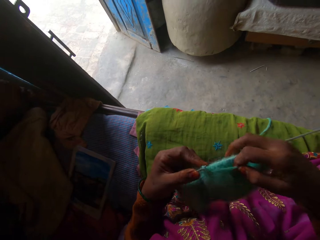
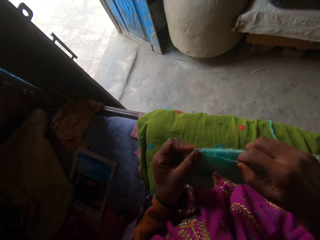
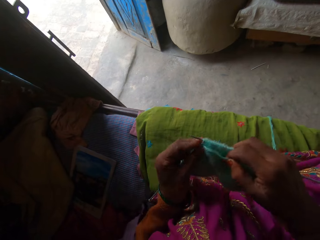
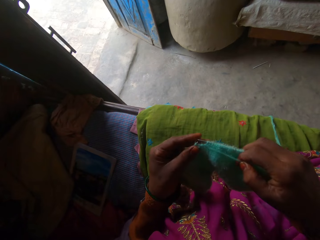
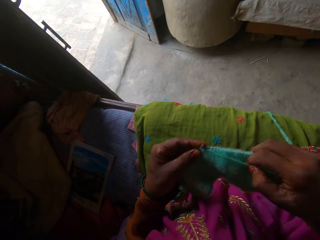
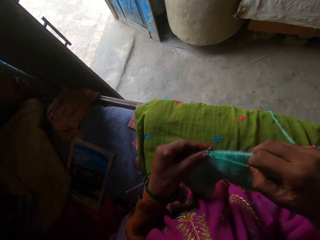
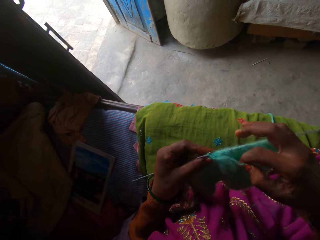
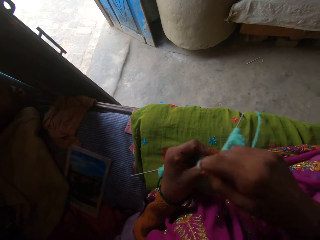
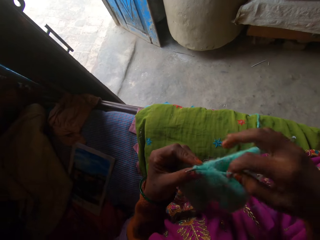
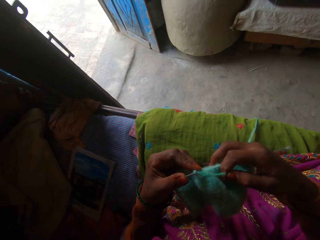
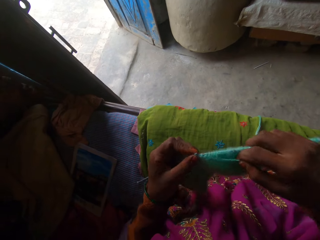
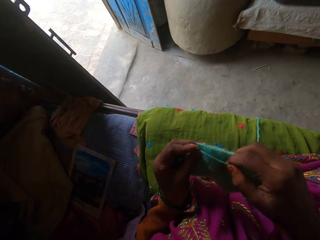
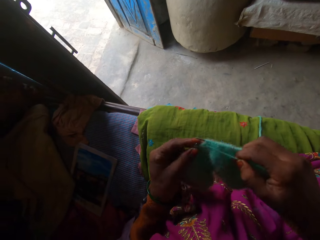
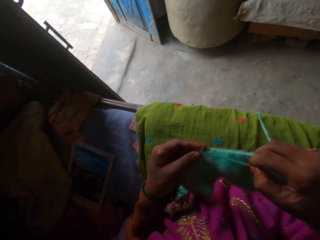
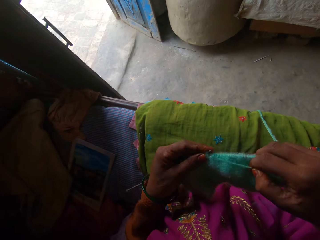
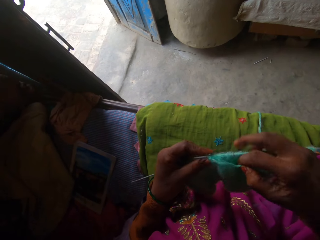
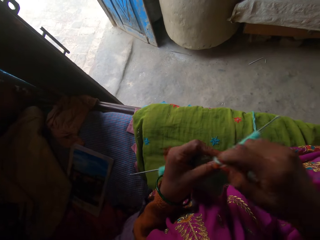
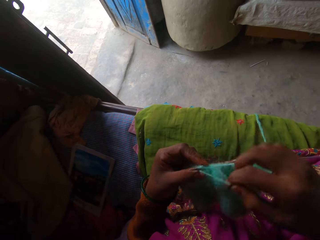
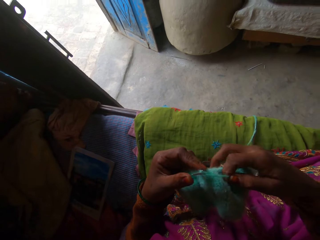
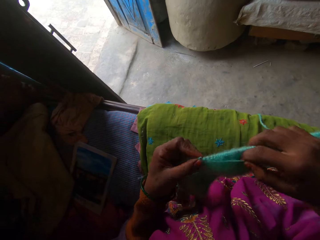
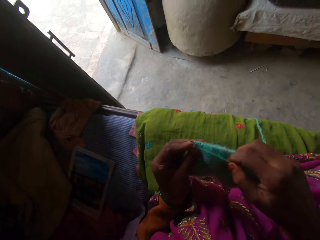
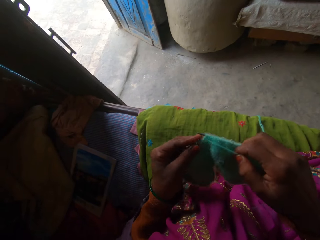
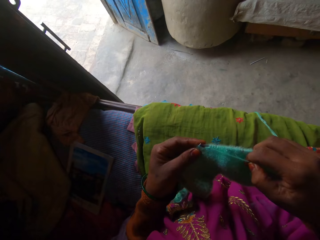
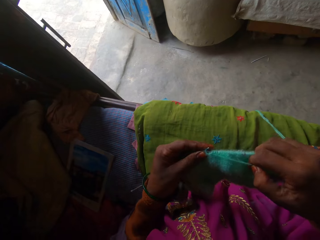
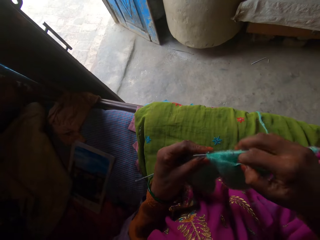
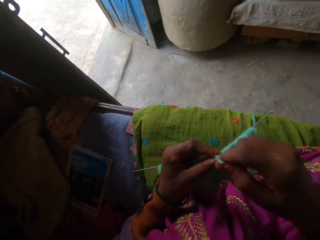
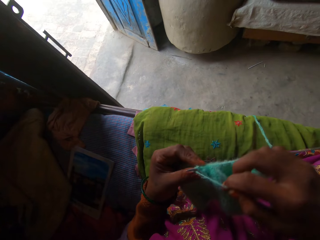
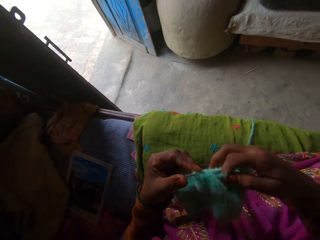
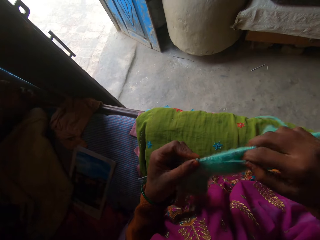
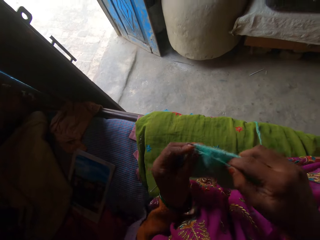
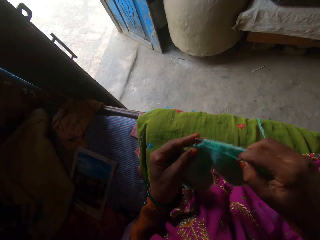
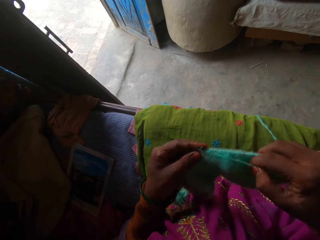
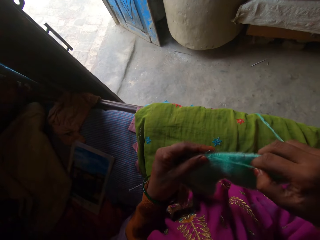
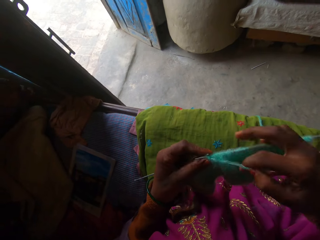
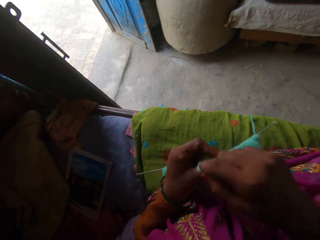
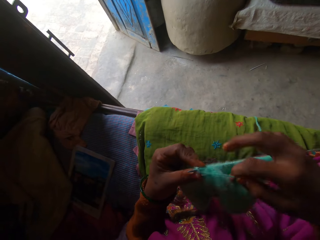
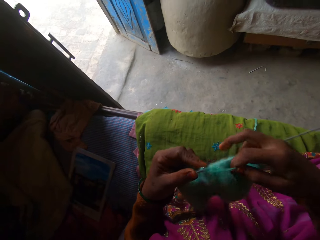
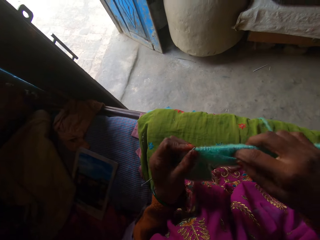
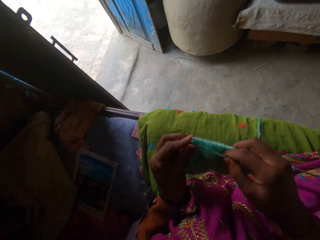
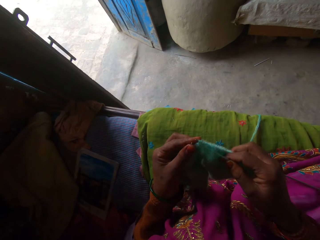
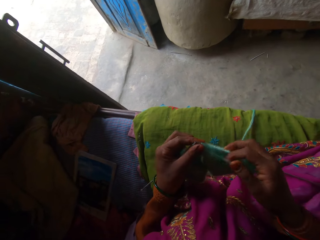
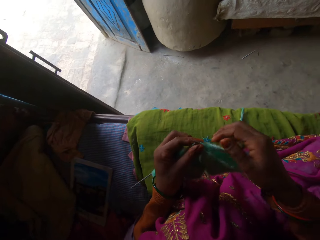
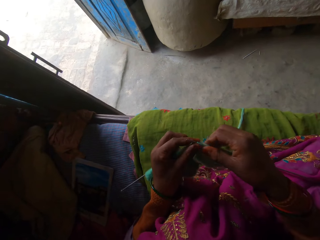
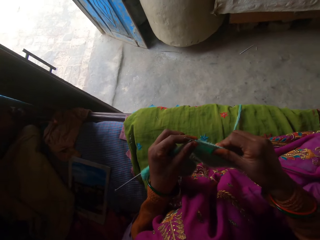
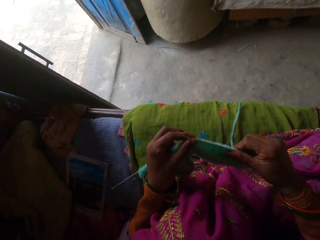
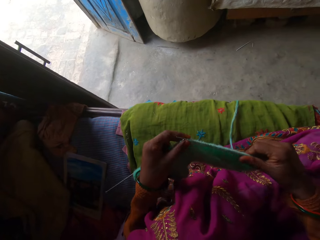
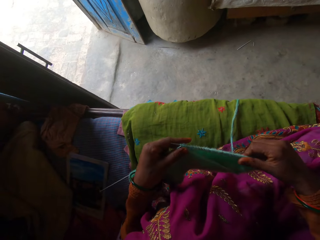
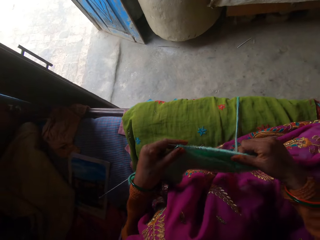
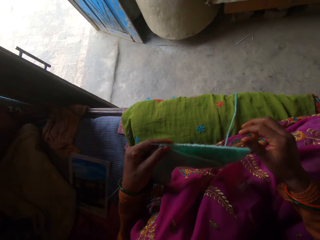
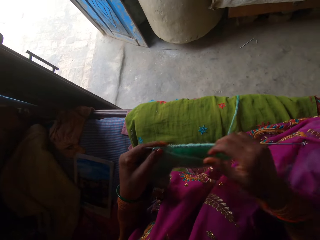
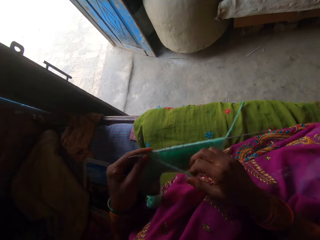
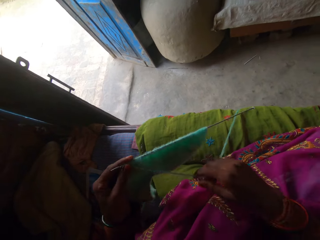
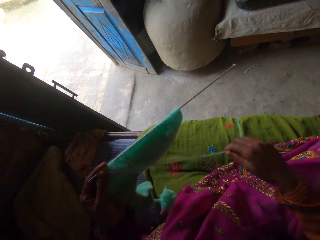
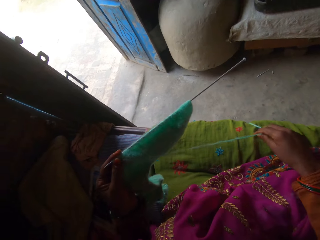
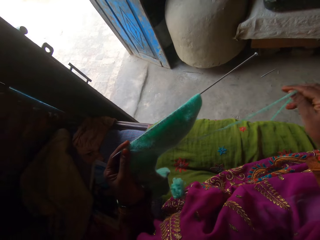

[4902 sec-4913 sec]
The camera wearer adjusts the crocheted cloth with her right hand. She moves the fabric on the crochet.

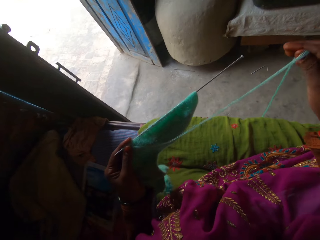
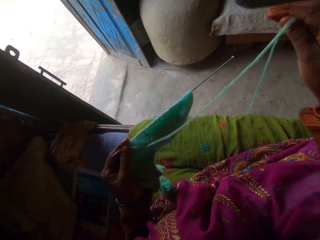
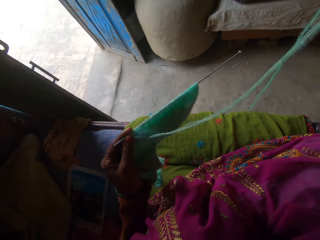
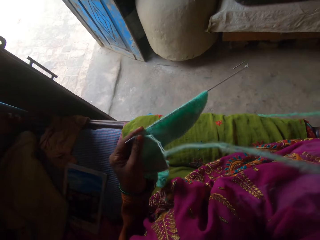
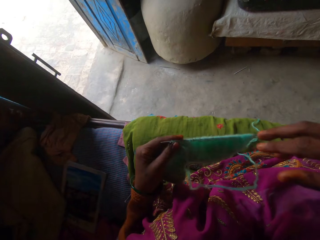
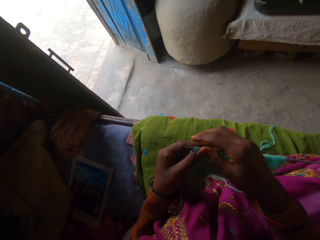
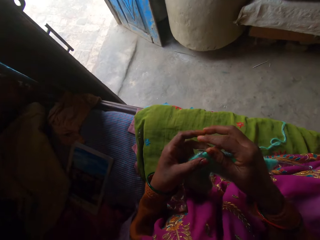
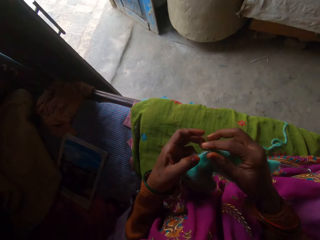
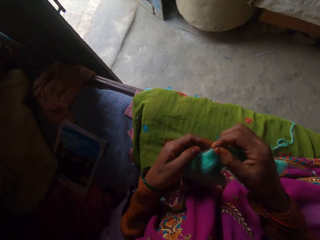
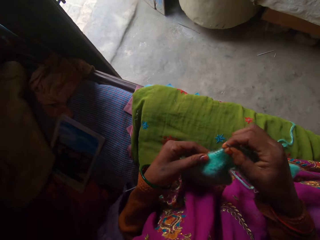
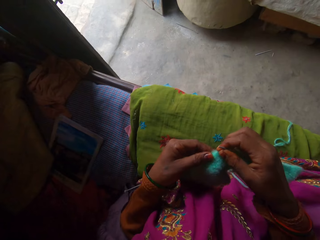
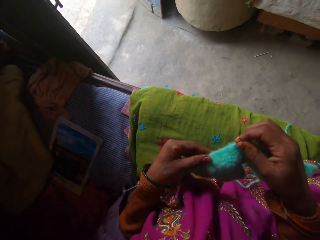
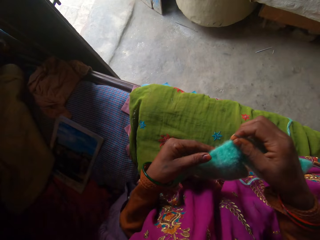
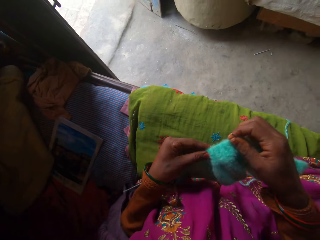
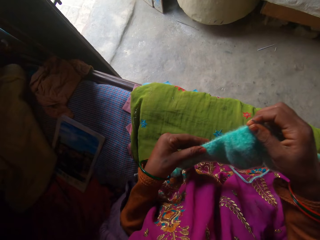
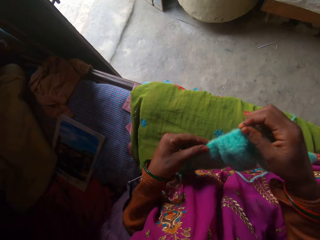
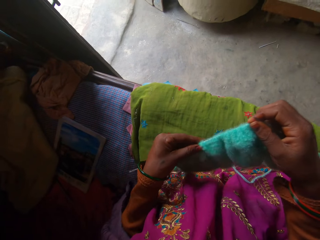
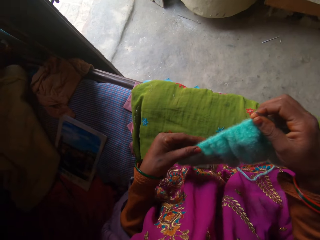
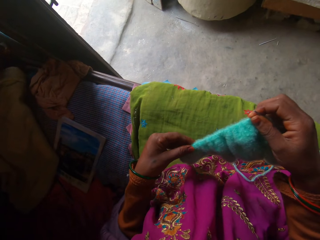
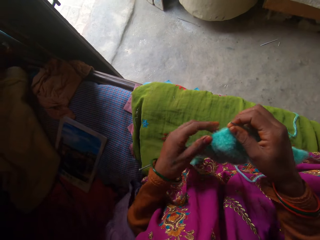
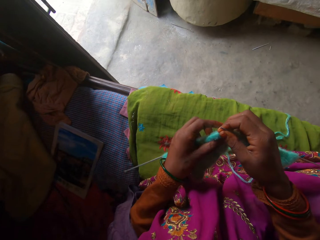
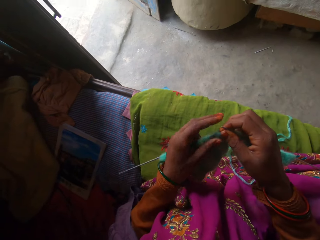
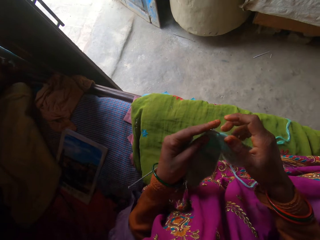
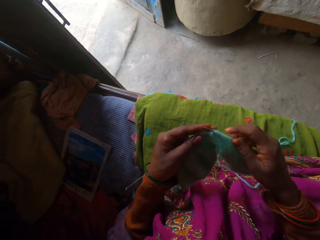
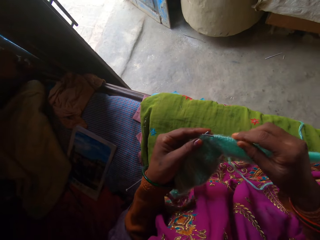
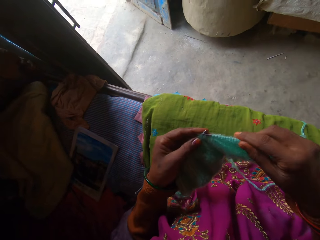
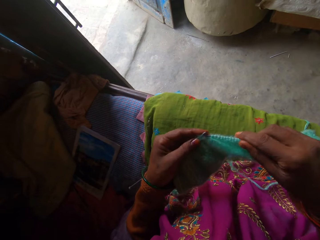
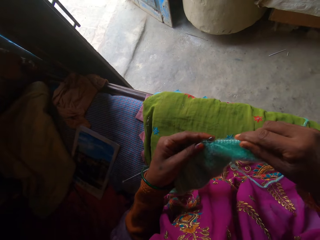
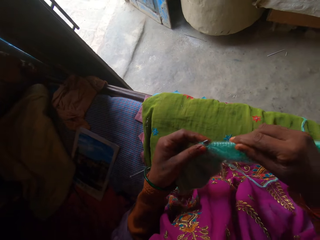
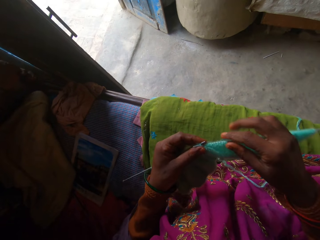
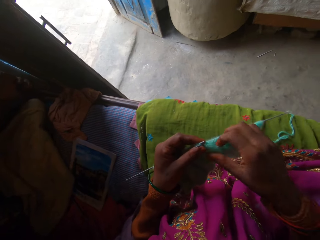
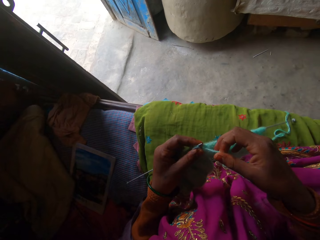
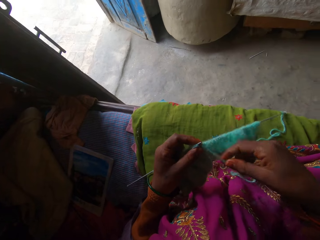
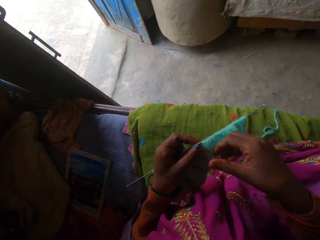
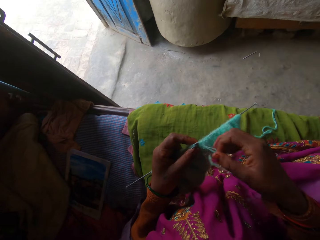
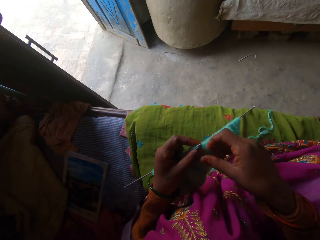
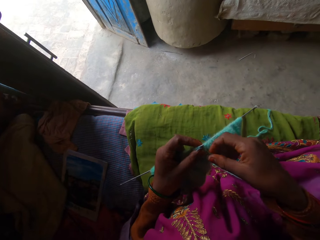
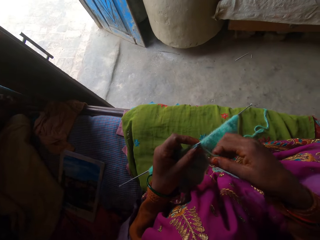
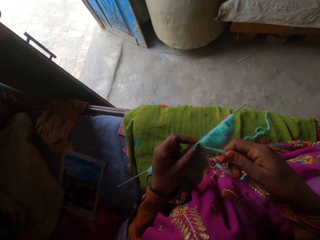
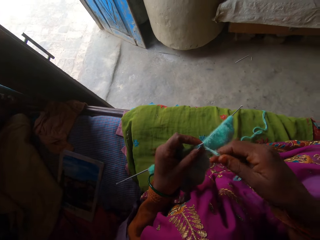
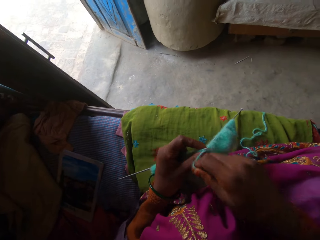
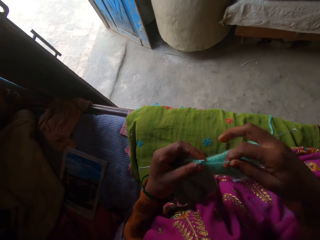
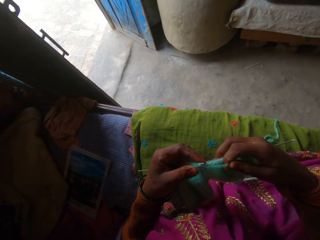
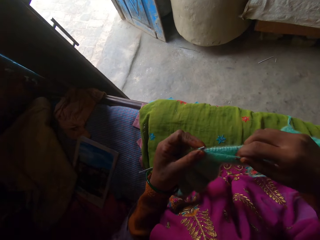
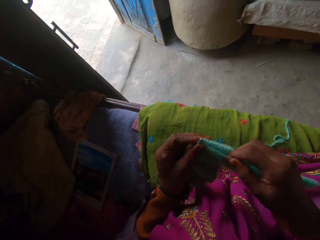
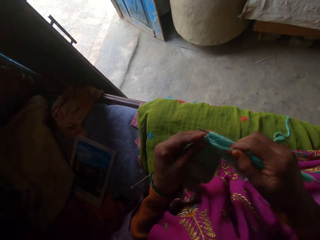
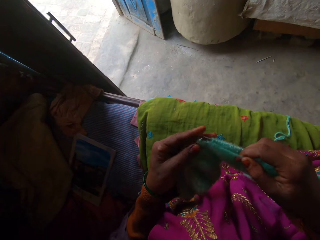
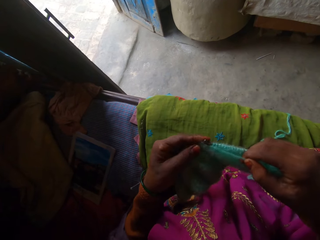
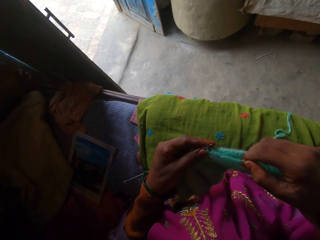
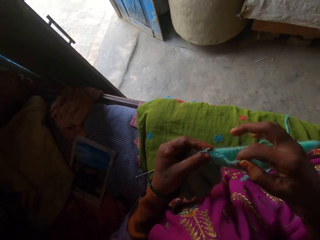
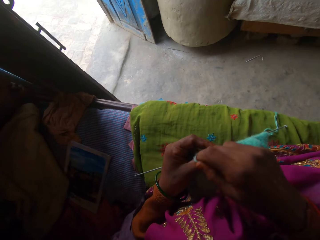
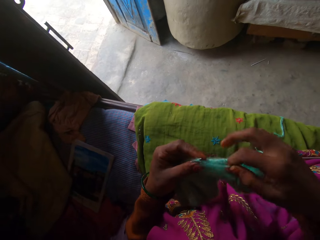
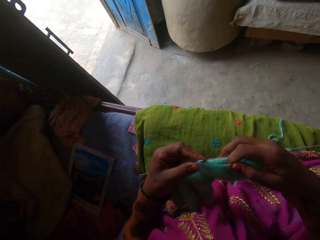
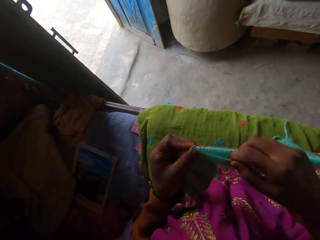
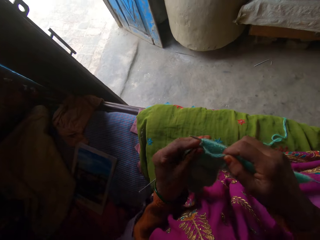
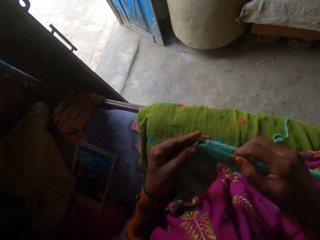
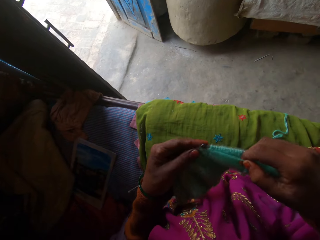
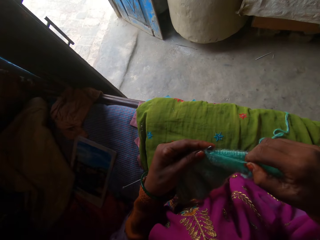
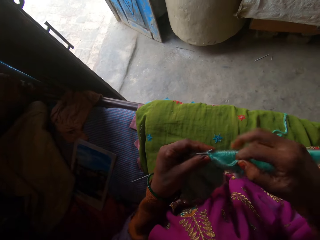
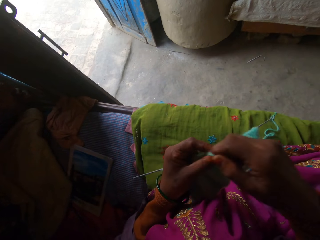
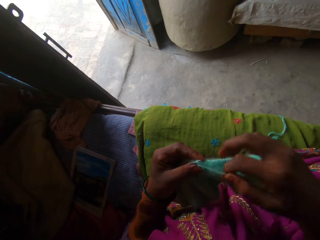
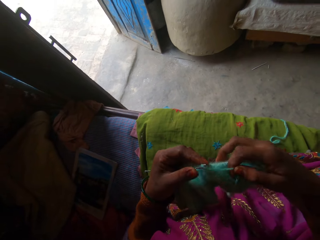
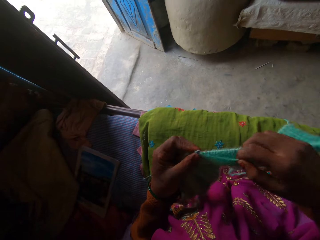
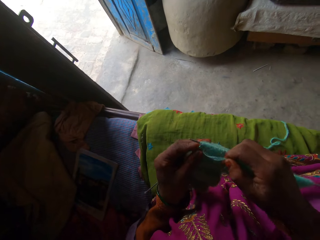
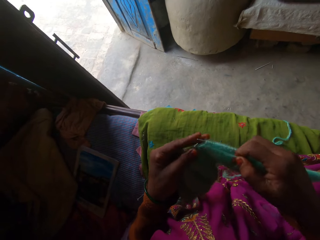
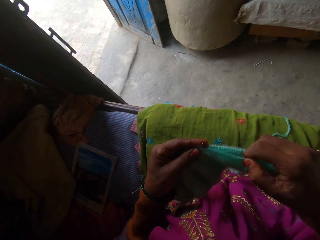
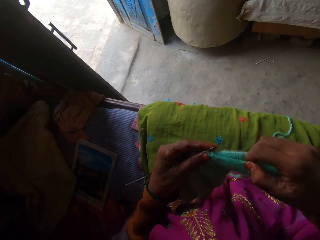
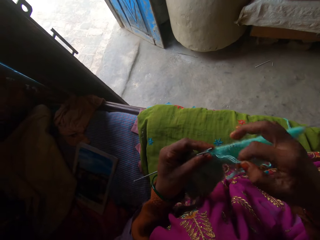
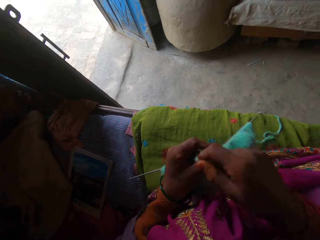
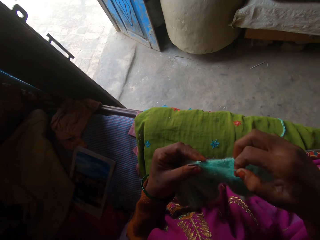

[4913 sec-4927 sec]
The camera wearer pulls the wool with her right hand. She holds the thread. She adjusts the crocheted cloth with her left hand. She moves the fabric on the crochet. She inserts the crochet in the fabric. She crochets with the wool and the crocheting needles in her hands.
